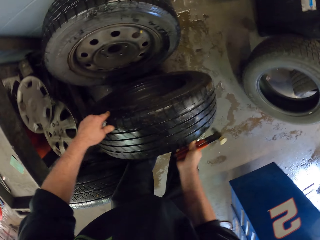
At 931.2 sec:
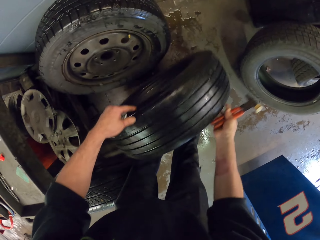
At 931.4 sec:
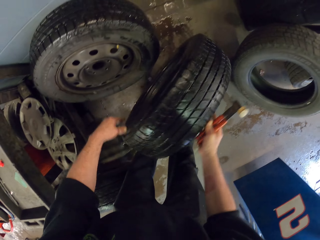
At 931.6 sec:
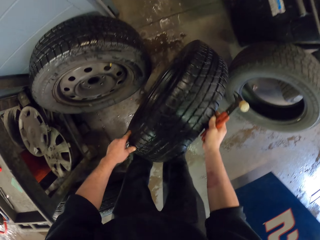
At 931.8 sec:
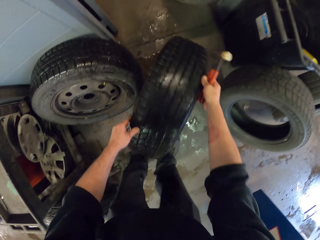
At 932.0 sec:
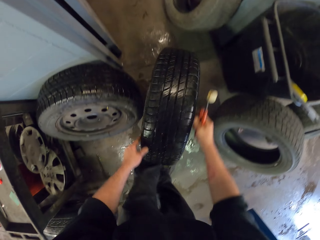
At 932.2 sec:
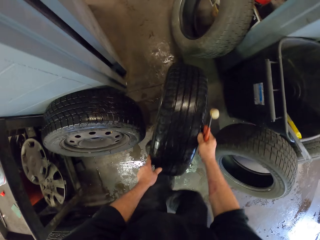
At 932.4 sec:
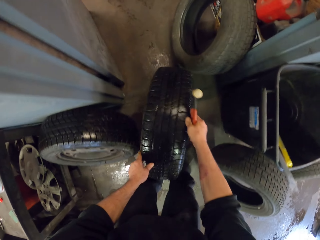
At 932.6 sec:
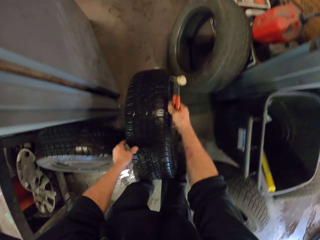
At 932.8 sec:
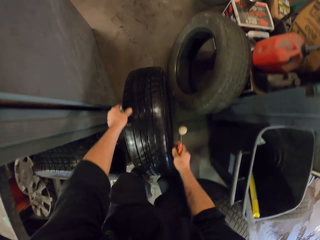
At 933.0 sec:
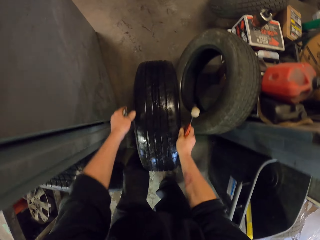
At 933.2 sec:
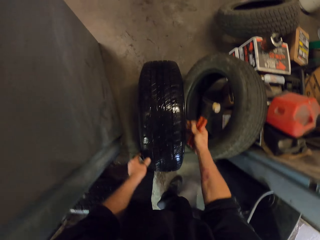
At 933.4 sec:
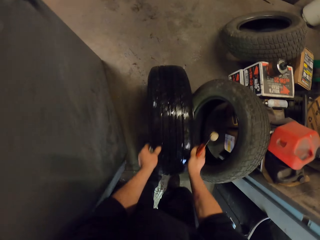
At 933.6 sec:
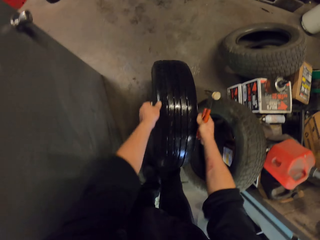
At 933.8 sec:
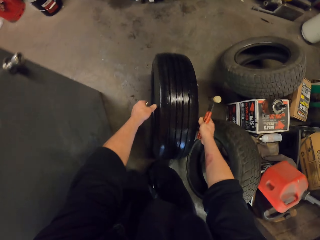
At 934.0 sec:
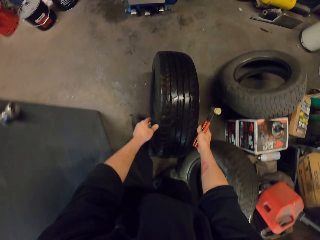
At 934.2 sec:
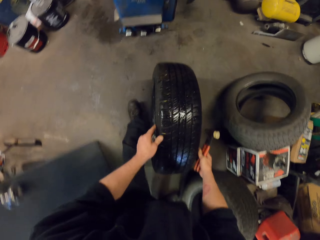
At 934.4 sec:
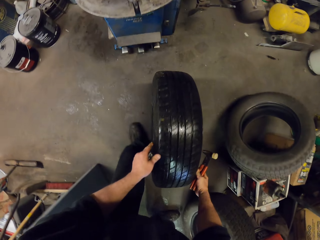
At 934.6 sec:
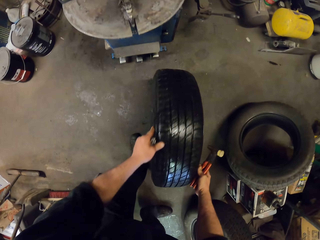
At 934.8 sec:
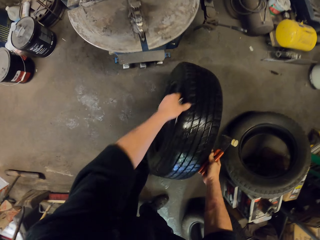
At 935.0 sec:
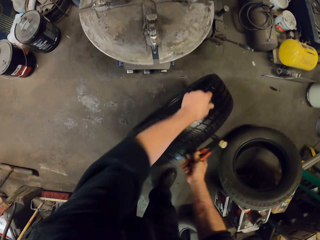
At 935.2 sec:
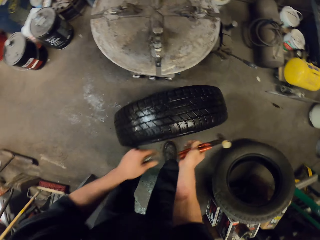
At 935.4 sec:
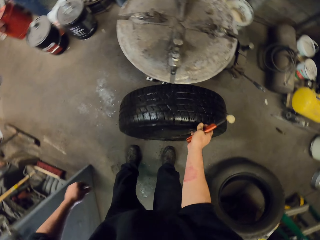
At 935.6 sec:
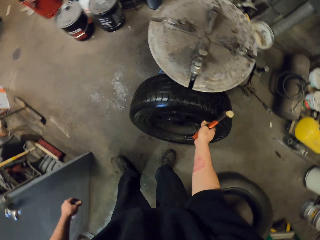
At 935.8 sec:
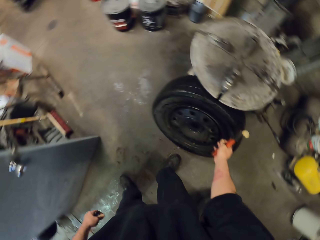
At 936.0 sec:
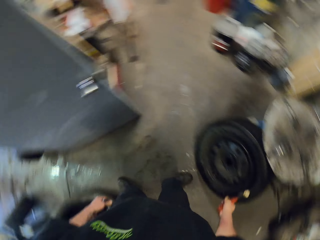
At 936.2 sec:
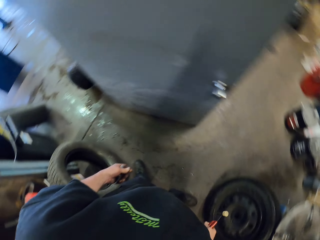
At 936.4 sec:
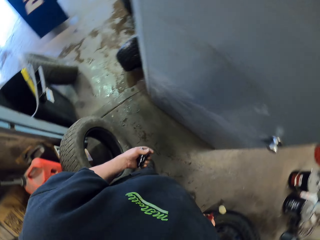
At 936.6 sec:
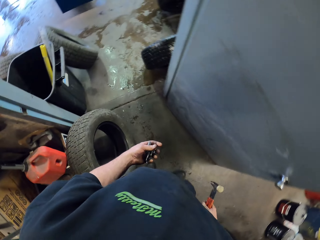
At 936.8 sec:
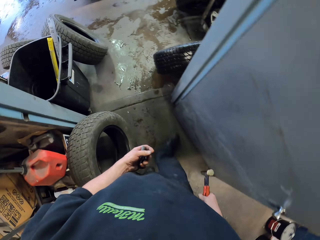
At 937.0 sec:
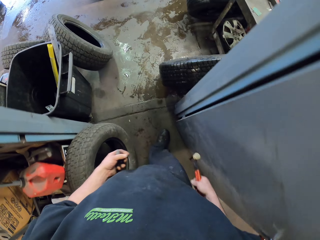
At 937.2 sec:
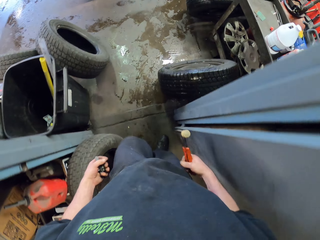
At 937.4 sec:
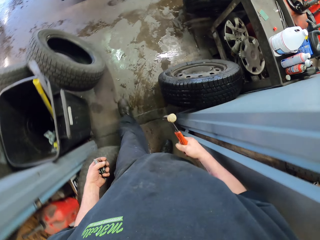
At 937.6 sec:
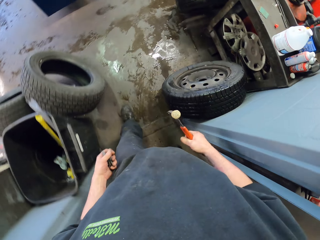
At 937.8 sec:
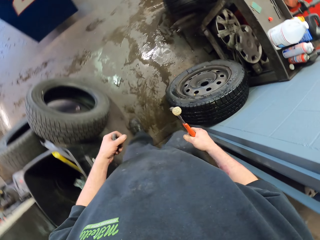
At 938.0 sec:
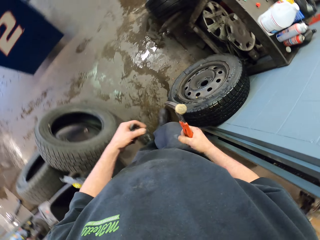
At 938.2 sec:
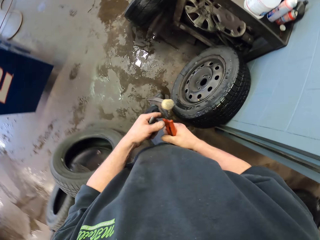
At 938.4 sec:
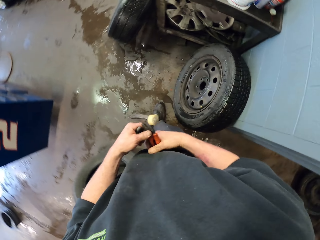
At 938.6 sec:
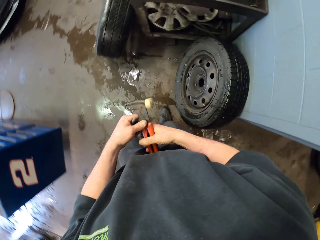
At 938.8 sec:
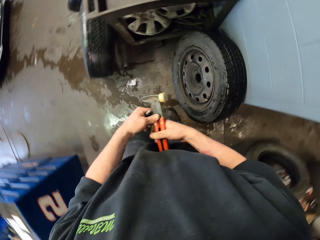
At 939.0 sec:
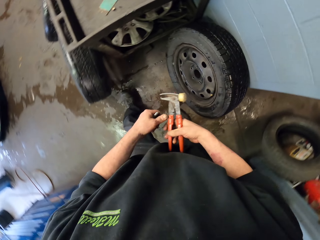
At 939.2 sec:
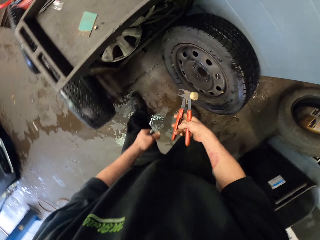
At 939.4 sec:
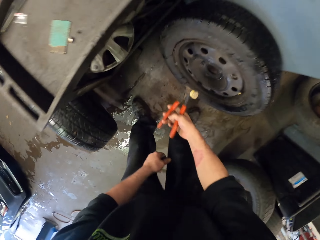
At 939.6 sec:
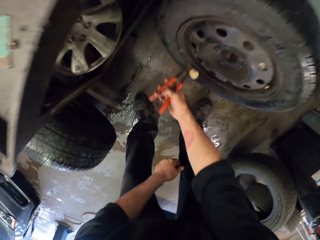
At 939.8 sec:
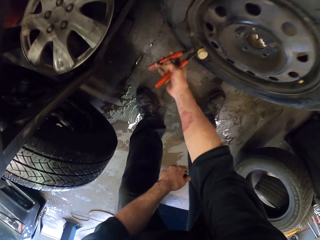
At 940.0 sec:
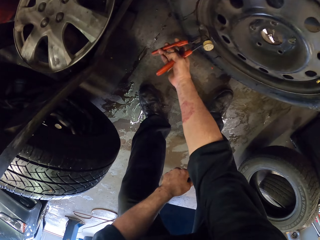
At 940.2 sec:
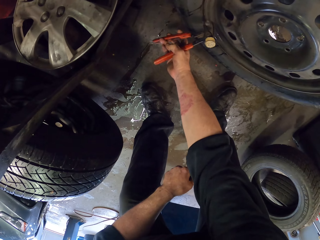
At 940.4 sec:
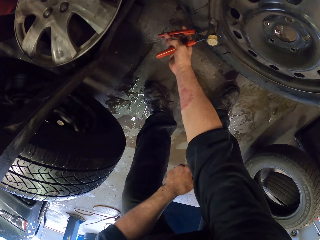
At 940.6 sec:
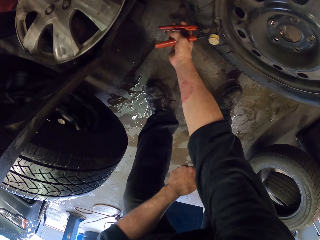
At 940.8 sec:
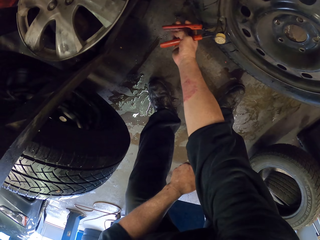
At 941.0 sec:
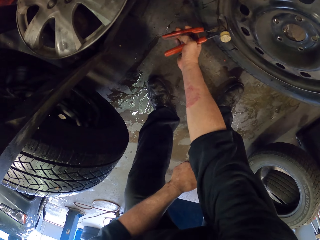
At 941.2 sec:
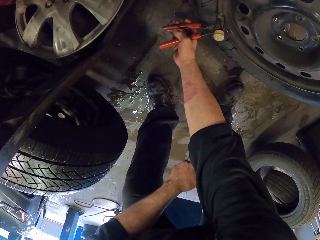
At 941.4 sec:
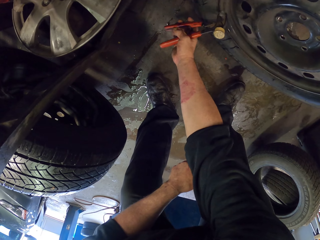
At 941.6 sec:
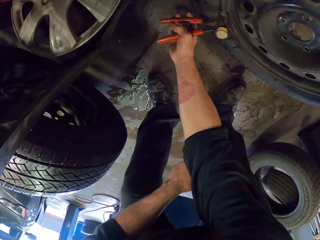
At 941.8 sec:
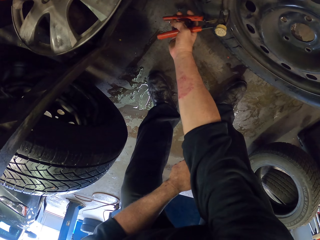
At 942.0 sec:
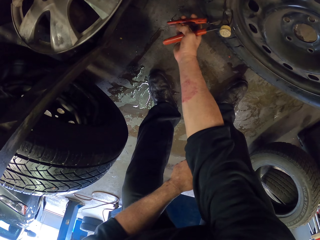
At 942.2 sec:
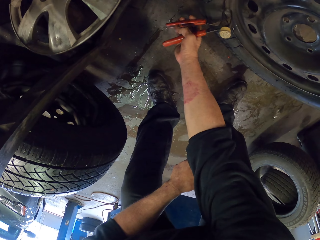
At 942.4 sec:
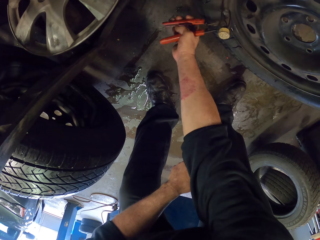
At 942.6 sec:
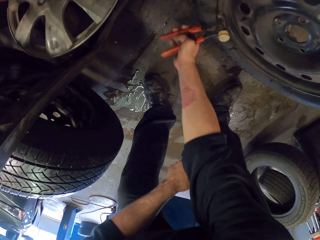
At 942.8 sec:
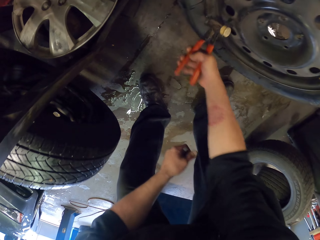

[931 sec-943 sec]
The camera wearer rolls the tire on the floor. They drag the wheel. They put the tire on the floor. They walk in the garage. They remove a tire balancer on the wheel with a wheel weight plier.

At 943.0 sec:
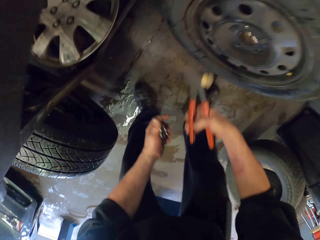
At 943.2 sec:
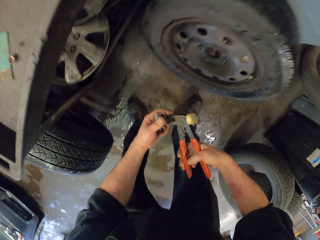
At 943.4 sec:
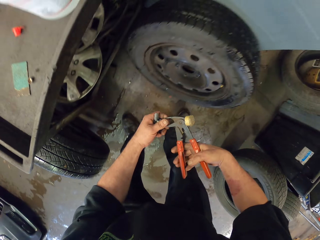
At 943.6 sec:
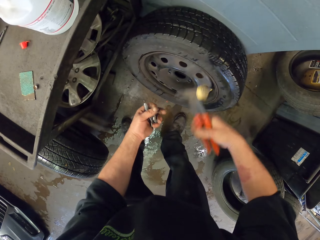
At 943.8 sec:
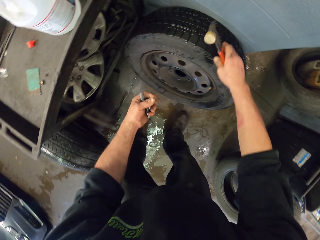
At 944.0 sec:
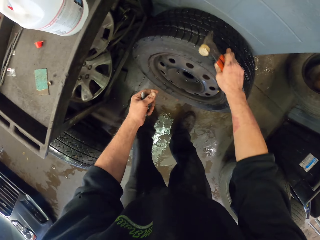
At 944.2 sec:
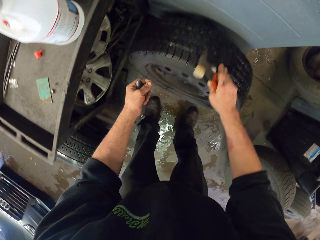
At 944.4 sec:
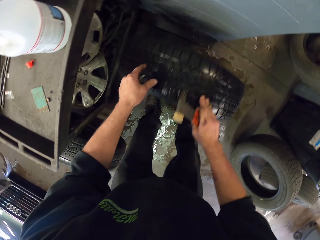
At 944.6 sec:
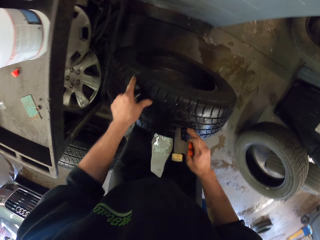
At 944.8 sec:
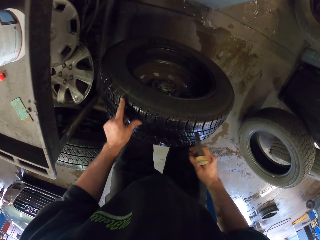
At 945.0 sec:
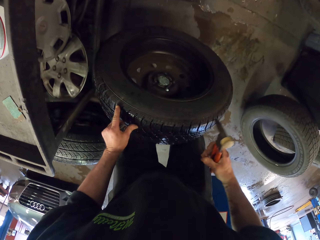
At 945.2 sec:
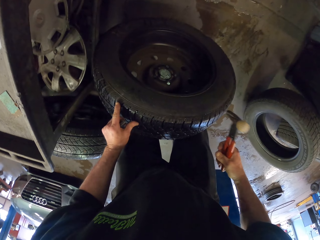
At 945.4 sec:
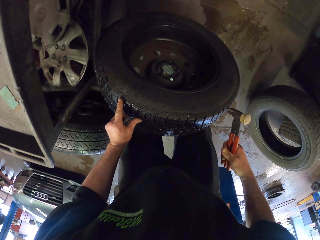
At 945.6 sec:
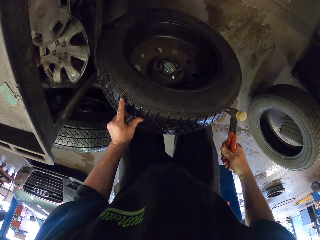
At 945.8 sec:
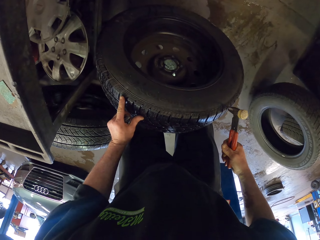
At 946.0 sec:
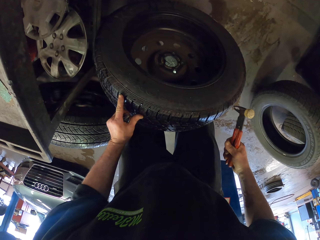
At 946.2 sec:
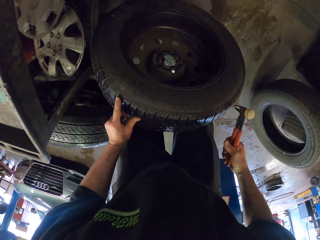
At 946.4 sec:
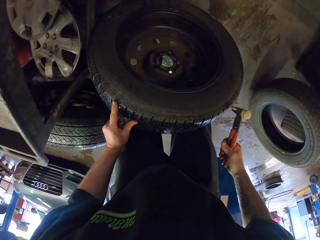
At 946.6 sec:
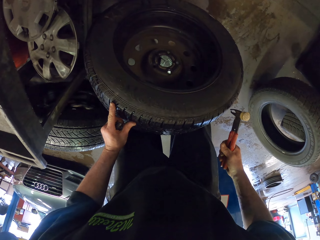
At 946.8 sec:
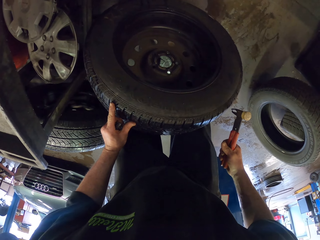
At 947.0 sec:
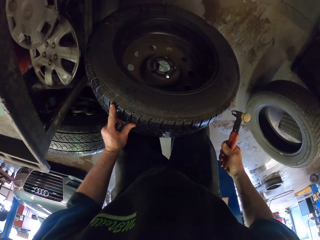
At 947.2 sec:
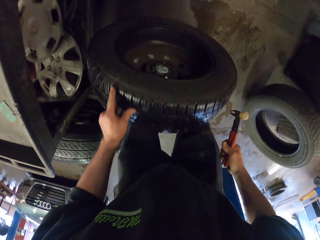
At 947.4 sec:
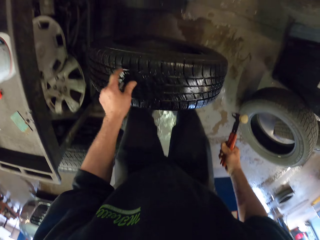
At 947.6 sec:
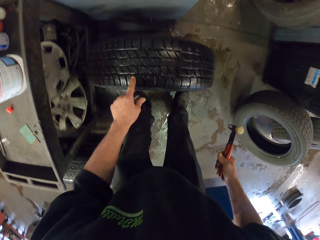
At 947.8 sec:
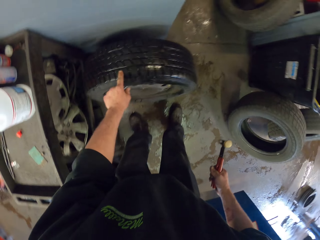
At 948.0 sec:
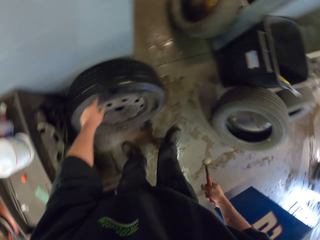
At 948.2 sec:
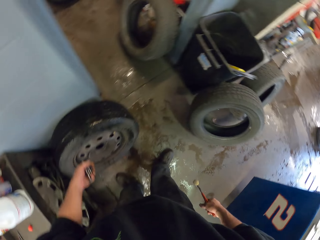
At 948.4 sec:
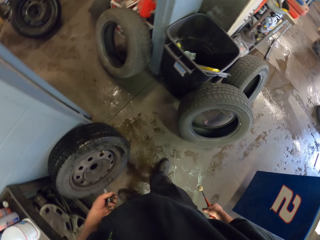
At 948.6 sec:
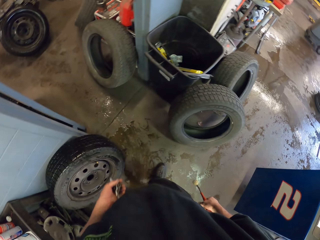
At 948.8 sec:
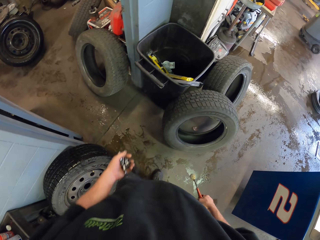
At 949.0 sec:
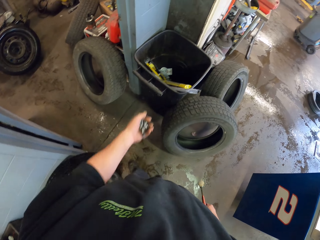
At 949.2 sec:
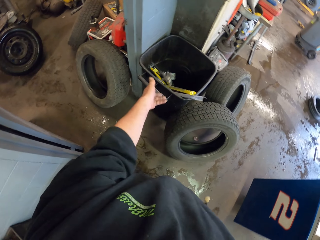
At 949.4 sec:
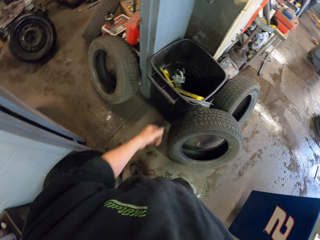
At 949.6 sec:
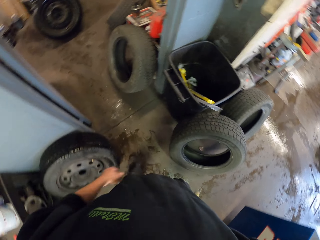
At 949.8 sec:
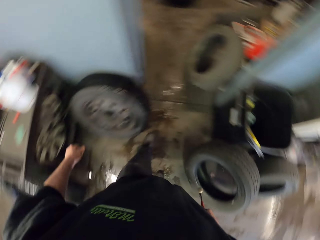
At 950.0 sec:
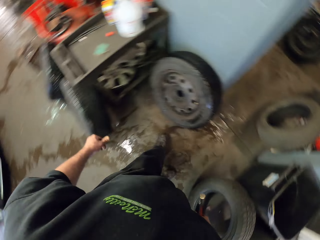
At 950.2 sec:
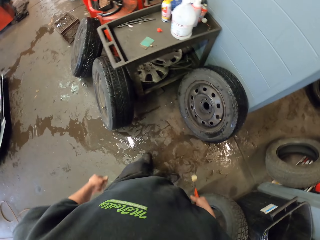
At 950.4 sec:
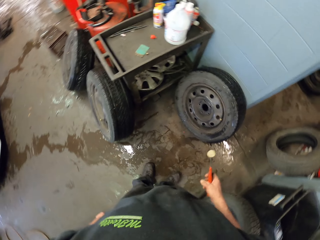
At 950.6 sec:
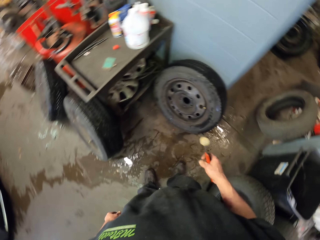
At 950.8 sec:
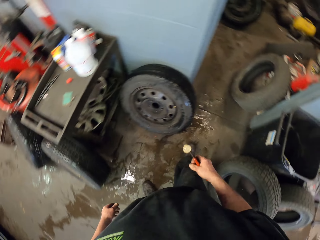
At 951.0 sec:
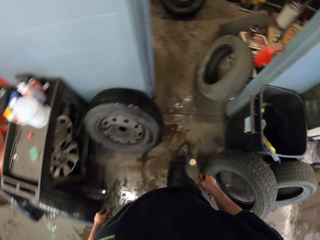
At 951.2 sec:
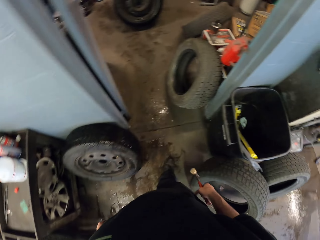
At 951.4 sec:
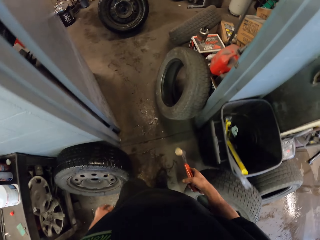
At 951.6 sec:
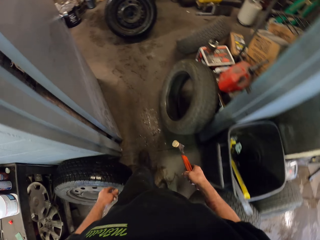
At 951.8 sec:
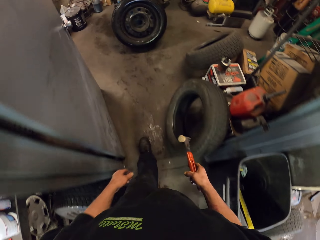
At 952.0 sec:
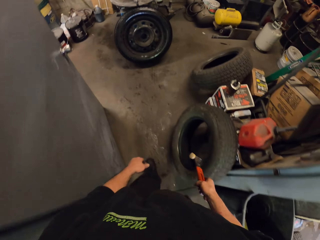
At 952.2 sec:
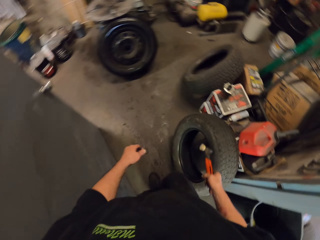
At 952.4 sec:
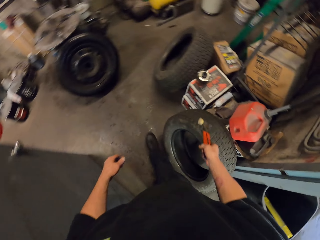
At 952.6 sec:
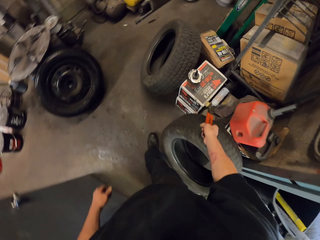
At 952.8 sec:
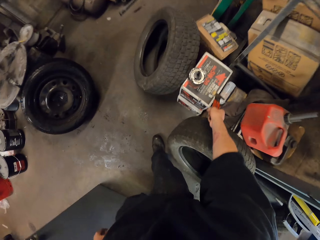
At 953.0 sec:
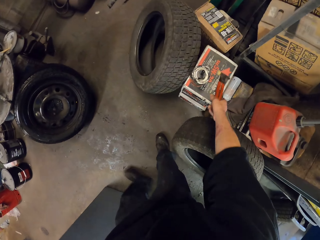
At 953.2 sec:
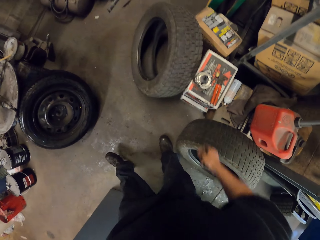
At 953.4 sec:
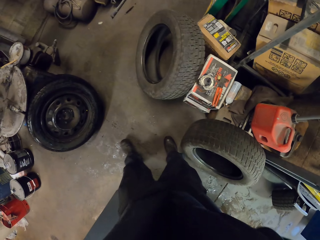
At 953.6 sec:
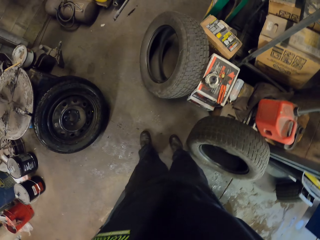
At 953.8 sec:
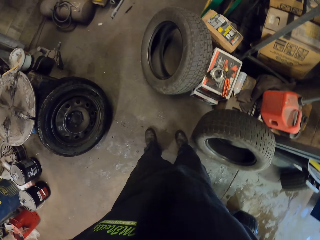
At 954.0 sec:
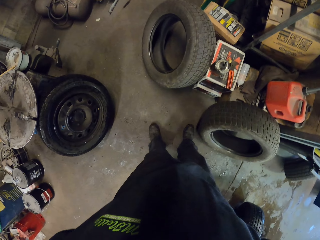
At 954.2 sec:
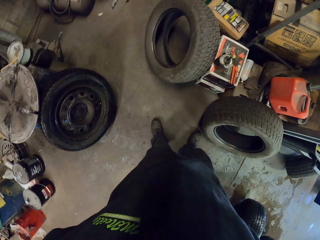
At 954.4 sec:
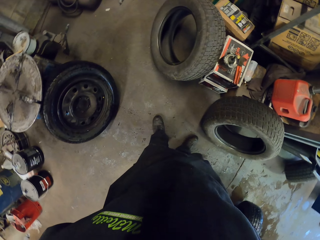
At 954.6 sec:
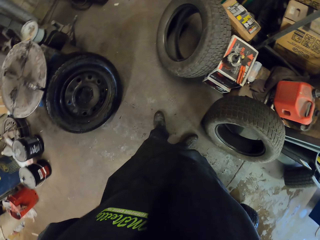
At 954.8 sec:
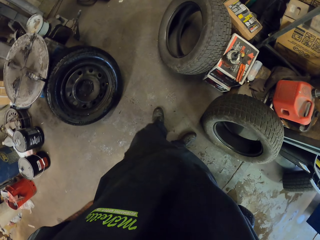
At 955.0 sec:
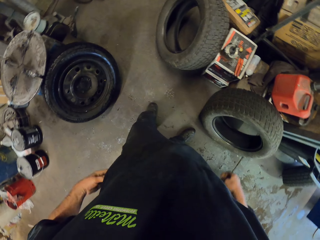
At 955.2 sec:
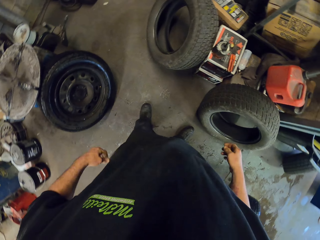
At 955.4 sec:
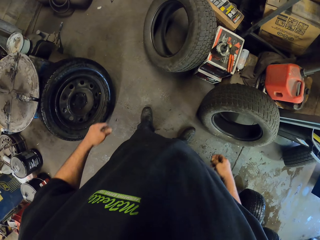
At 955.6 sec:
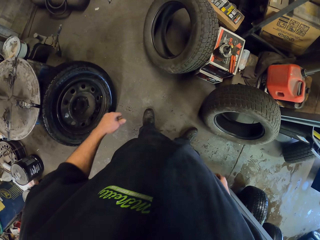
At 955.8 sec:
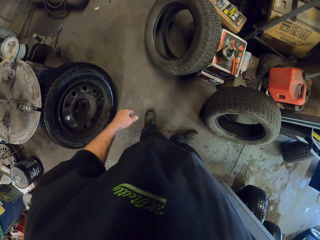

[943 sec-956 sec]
The camera wearer picks up a tire balancer on the spanner. They align a tire. They check the tire. They put the tire on the wall. They throw the tire balancers in a trash bin. They look around. They walk in the garage. They put the wheel weight plier down. They put the spanner on a box. They look around.
